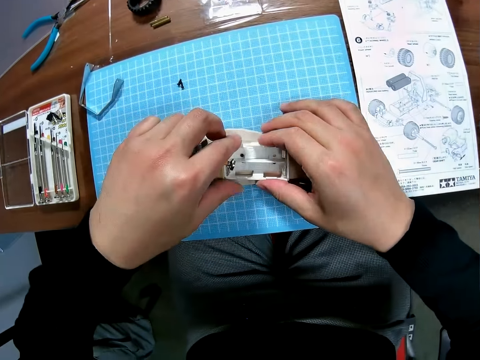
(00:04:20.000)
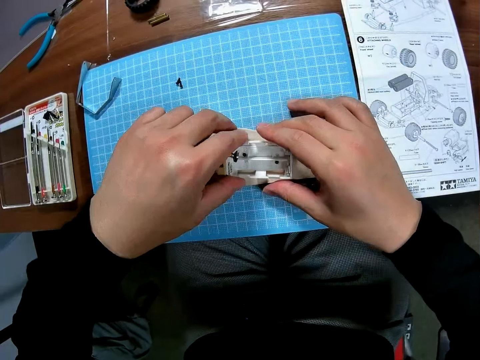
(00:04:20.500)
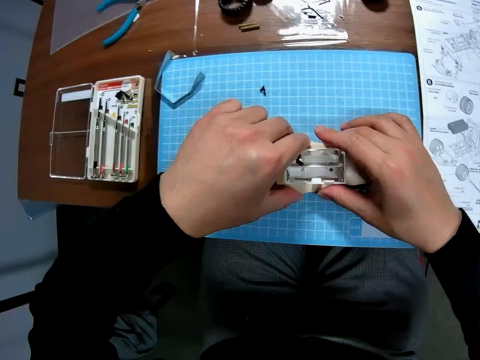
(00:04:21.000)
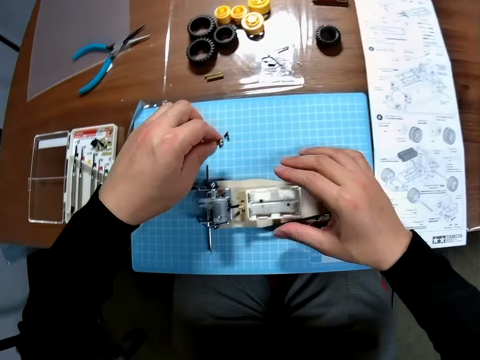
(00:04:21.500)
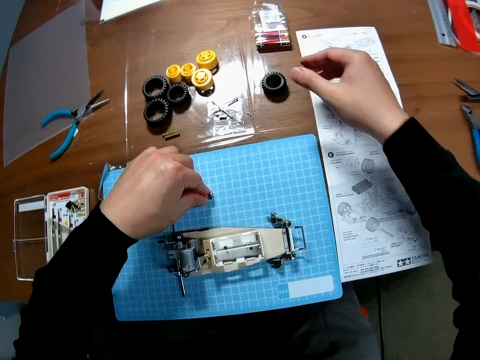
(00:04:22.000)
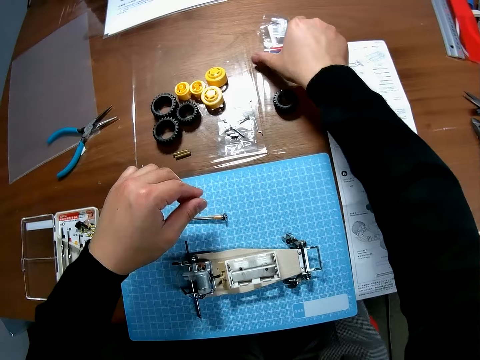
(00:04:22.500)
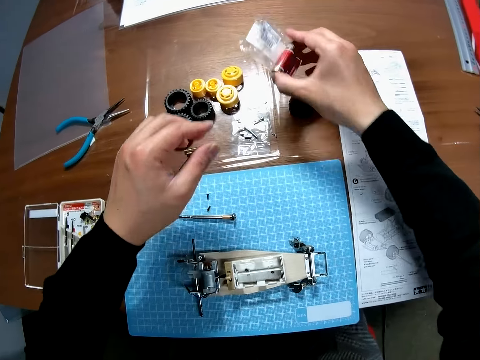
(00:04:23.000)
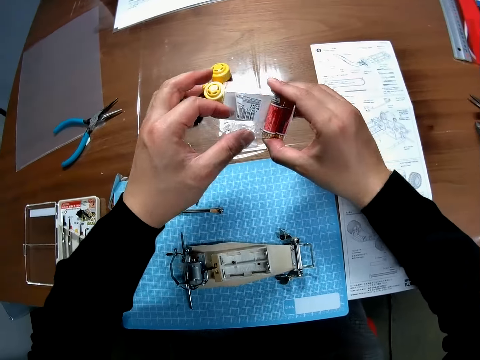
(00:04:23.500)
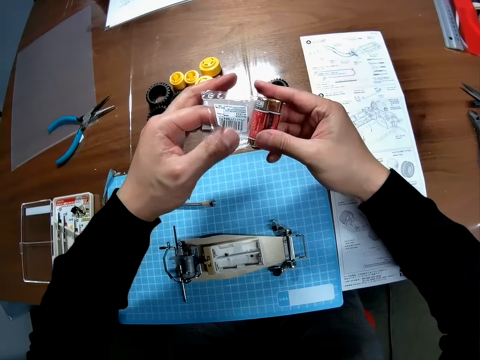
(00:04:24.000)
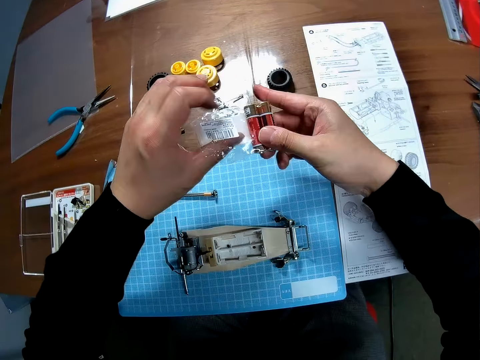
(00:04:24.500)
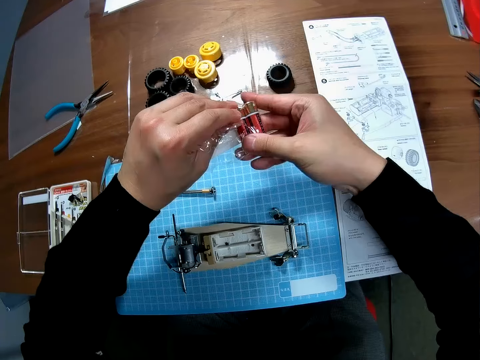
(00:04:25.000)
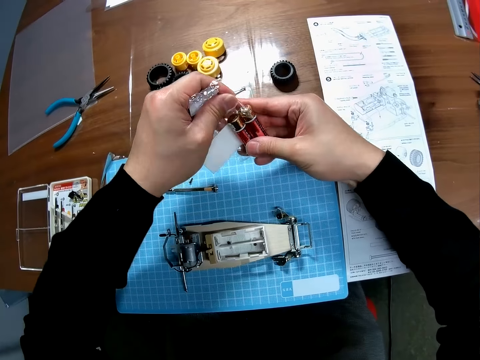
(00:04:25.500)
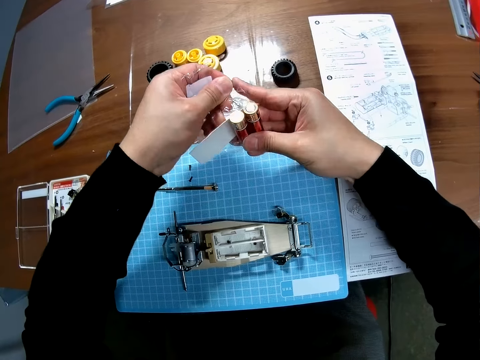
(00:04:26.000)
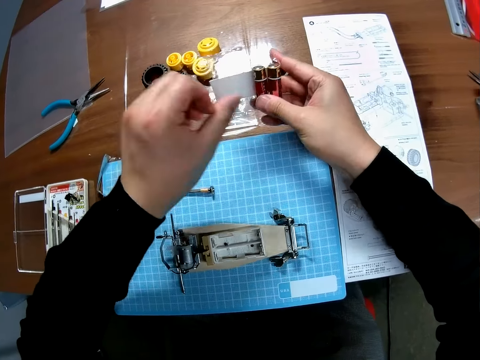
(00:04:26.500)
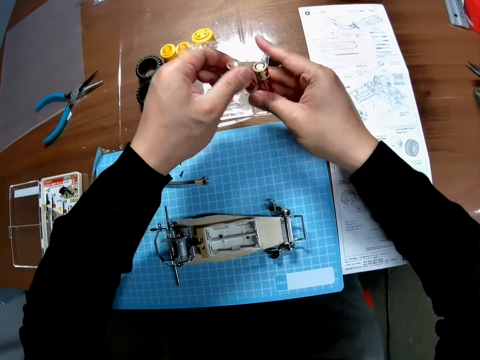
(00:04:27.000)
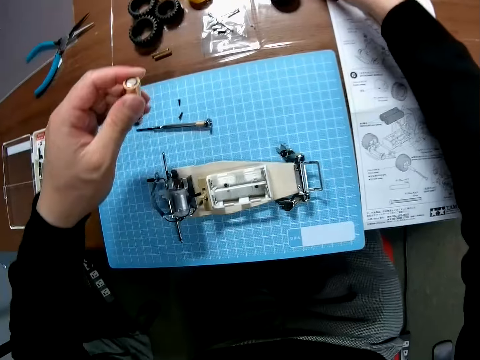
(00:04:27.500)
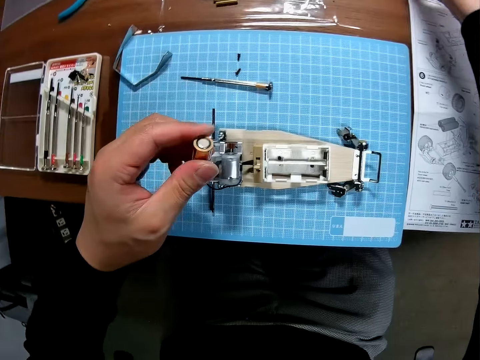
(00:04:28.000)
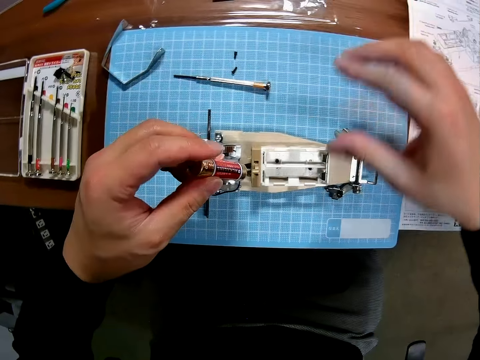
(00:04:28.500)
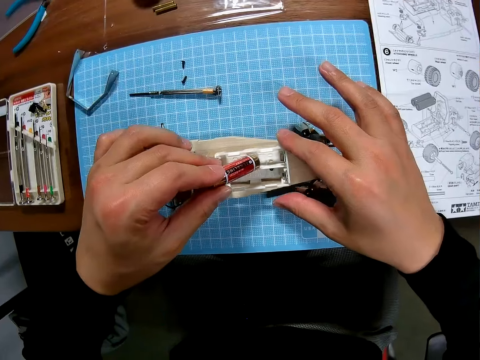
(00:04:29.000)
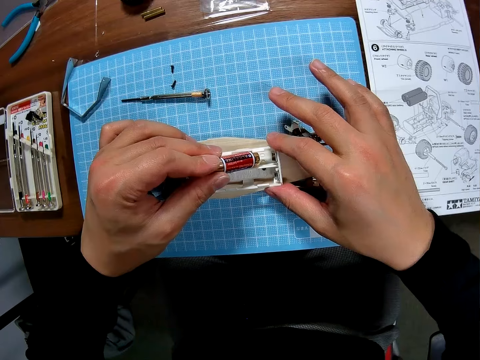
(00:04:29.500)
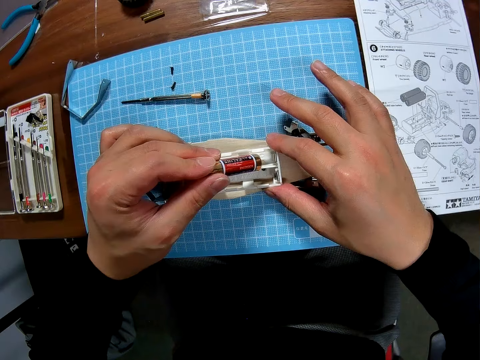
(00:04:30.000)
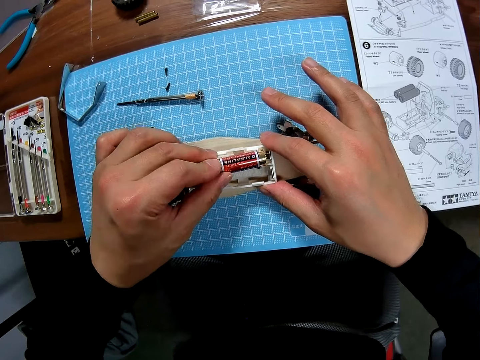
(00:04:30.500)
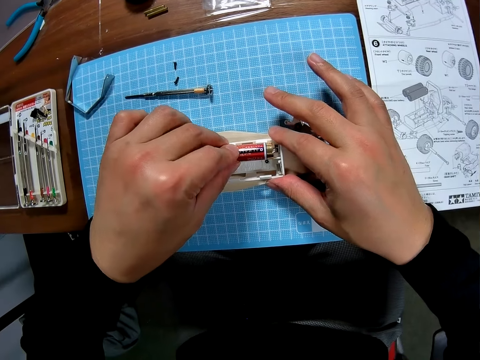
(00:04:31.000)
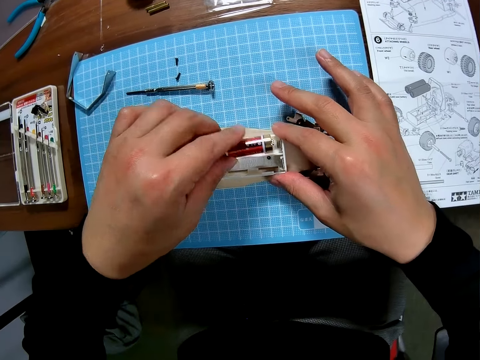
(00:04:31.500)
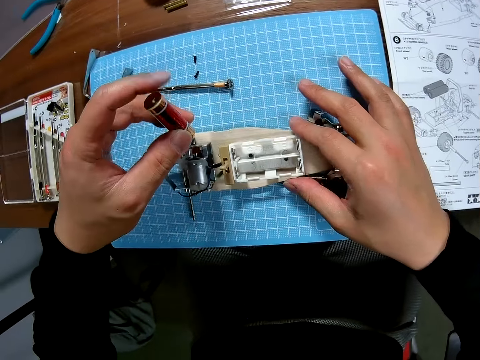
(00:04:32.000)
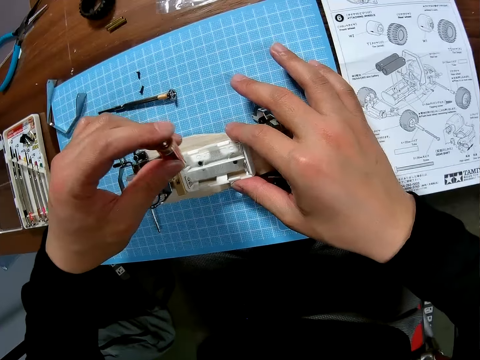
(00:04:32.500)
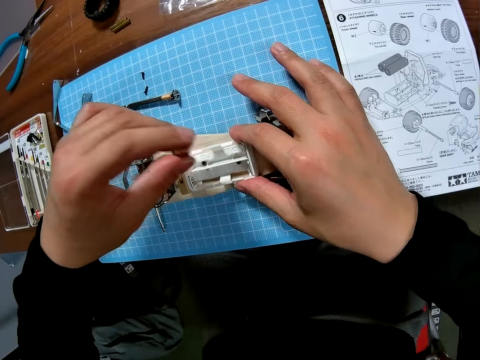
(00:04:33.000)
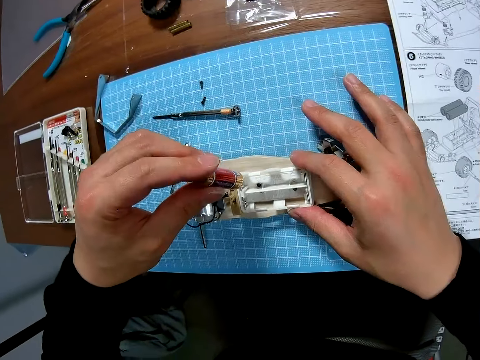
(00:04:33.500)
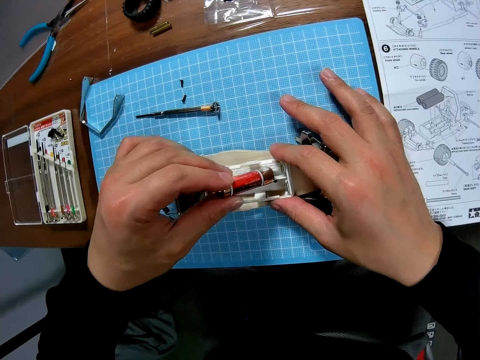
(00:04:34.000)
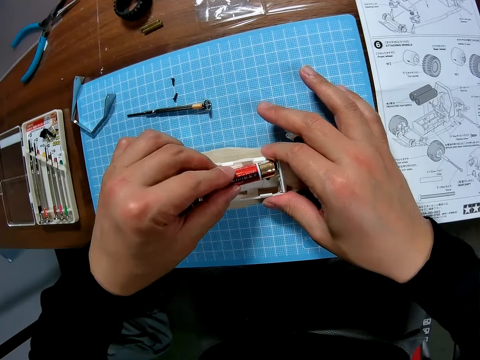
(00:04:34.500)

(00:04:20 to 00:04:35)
The camera wearer checks a part of the toy with his hands. He drops the screwdriver on the table. He picks up a pair of batteries from the table. He takes one out of the pair of batteries. He fixes the battery in the toy.

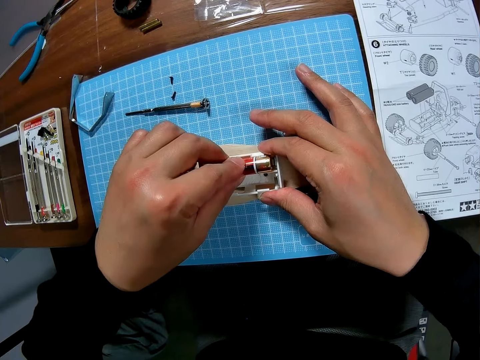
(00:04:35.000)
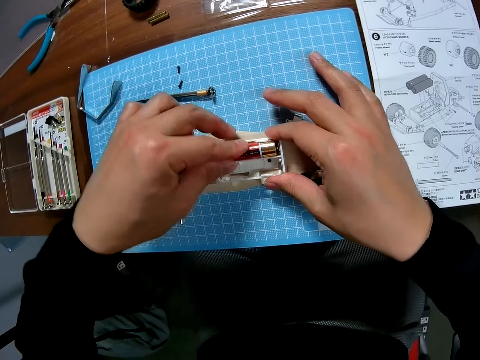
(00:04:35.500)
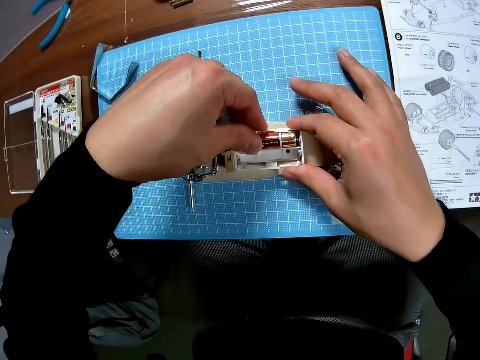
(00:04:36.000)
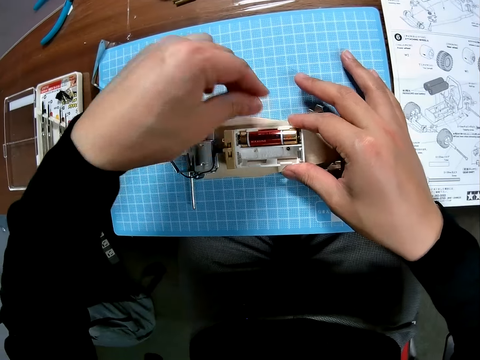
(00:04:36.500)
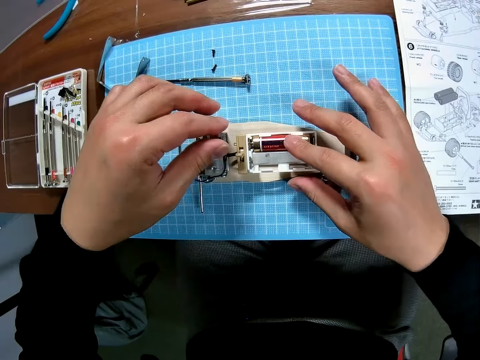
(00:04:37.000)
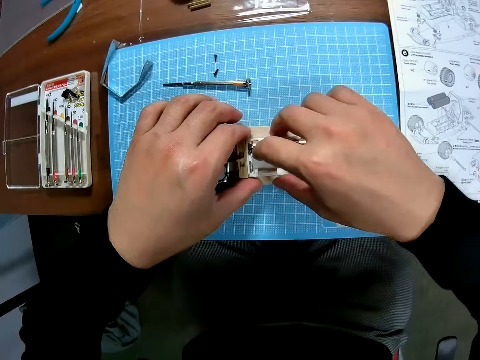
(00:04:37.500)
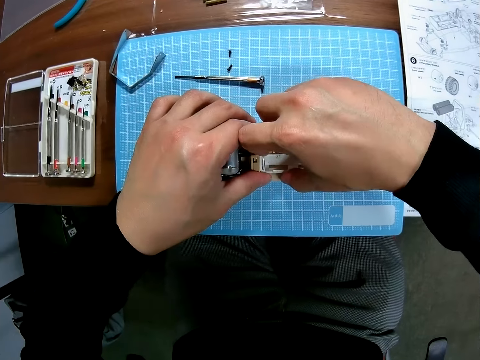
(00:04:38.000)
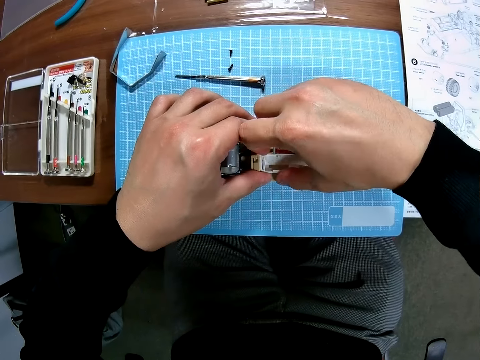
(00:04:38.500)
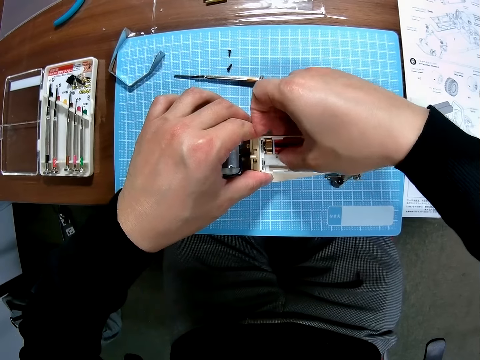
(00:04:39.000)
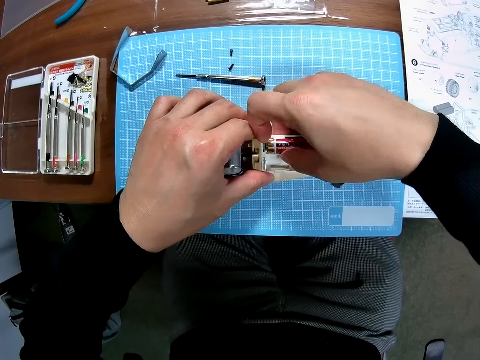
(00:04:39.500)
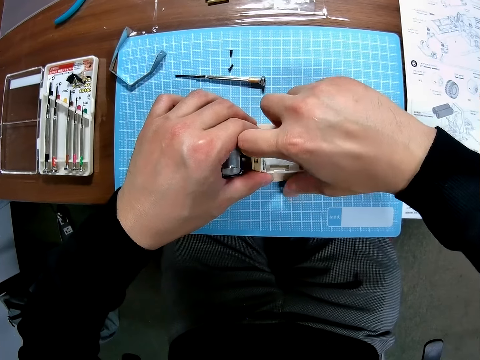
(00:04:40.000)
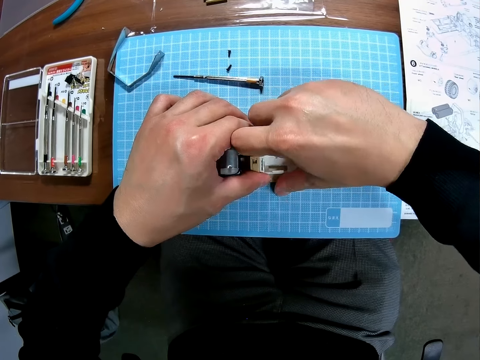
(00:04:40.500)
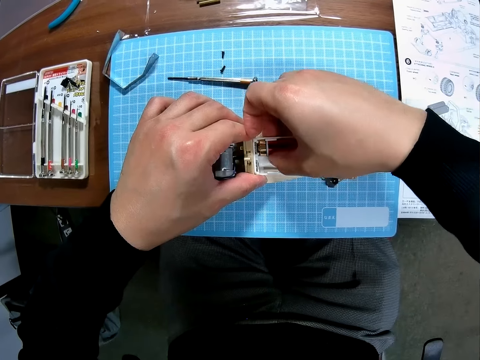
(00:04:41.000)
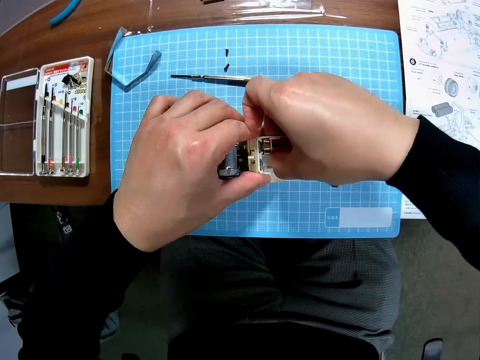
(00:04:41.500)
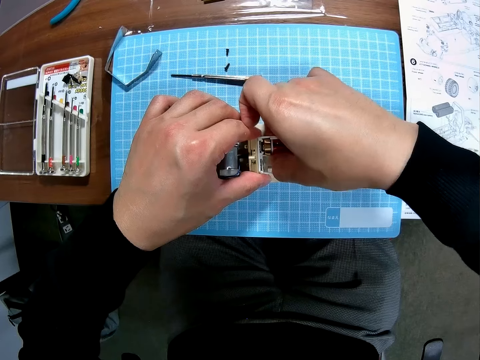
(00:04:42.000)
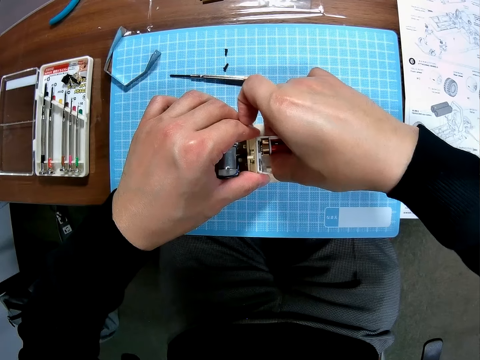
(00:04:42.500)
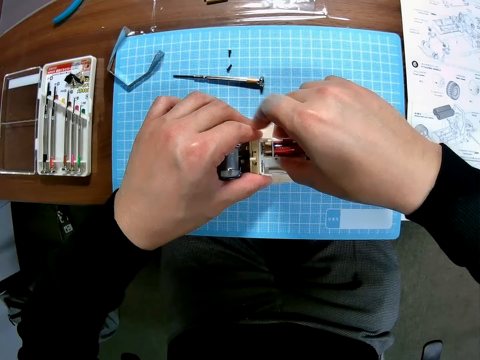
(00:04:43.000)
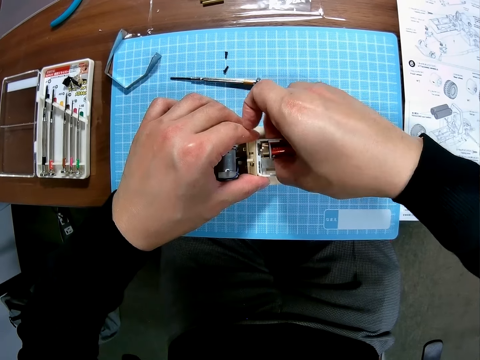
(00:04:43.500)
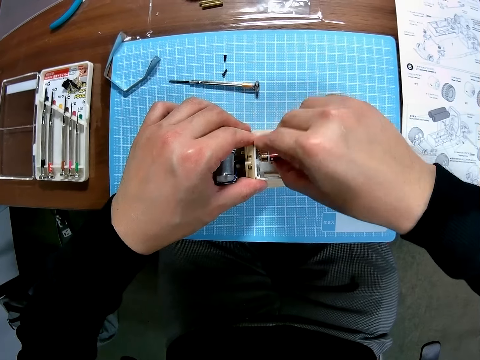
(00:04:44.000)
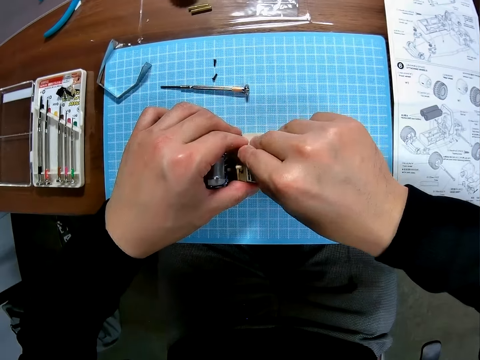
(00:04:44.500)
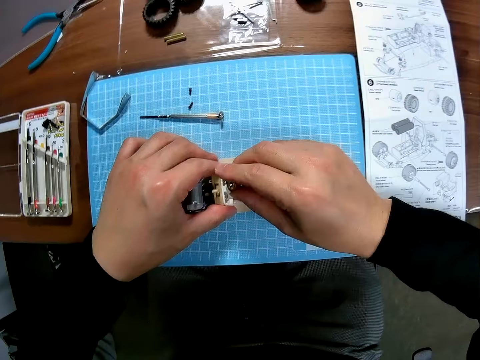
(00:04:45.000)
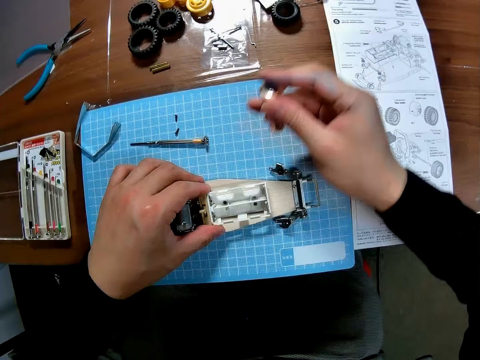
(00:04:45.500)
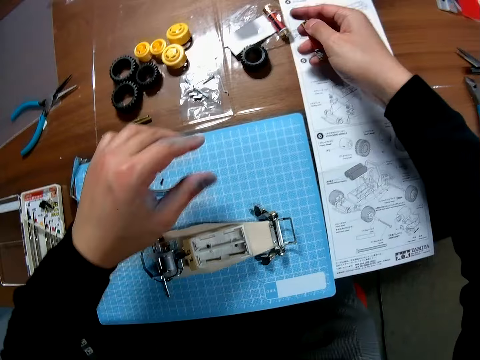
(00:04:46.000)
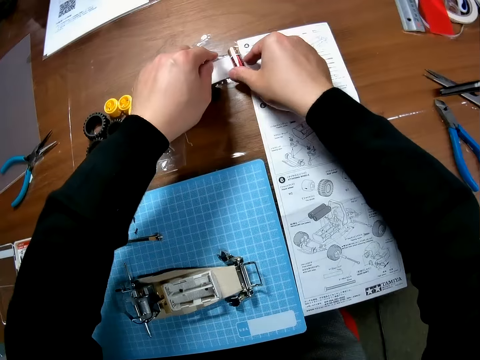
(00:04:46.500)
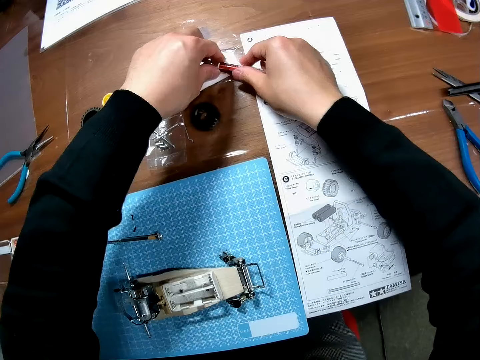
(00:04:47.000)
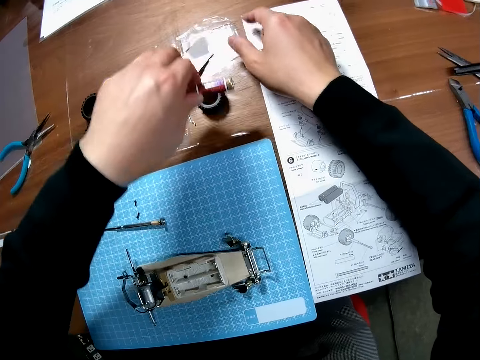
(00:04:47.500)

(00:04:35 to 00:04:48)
The camera wearer holds the battery on the toy. They remove the battery from the toy. They pick up a battery from the table.
